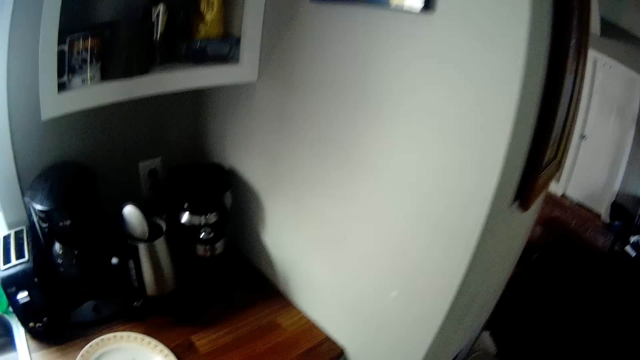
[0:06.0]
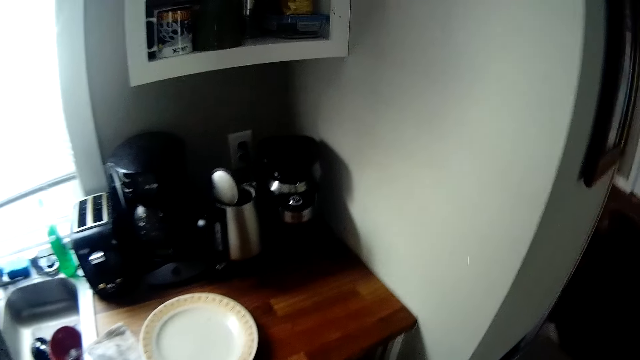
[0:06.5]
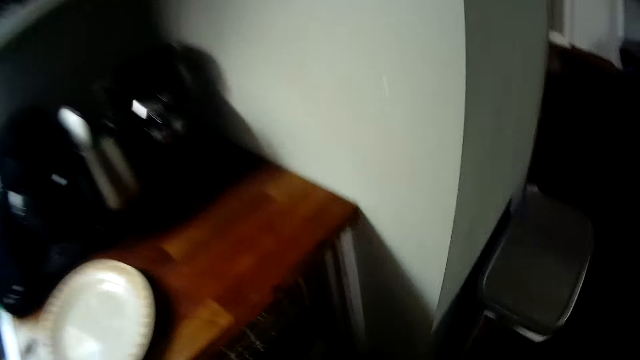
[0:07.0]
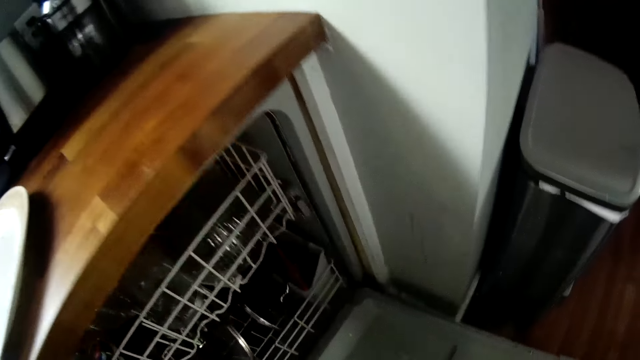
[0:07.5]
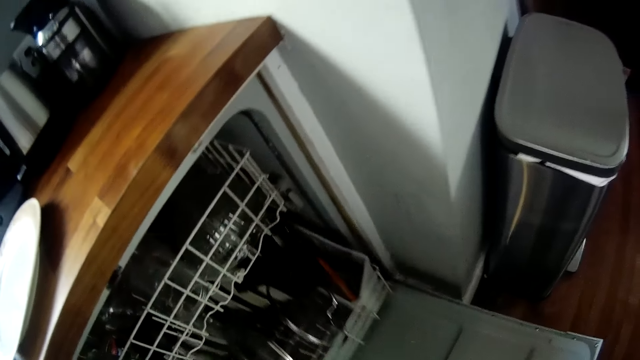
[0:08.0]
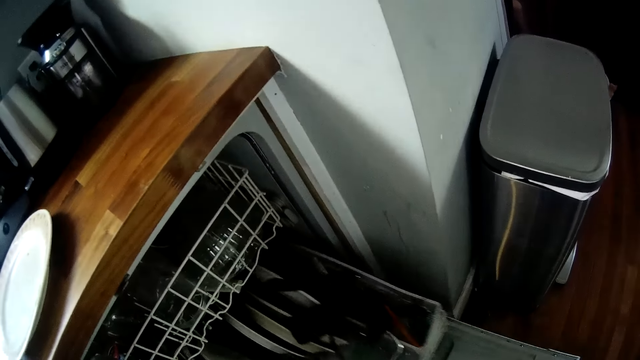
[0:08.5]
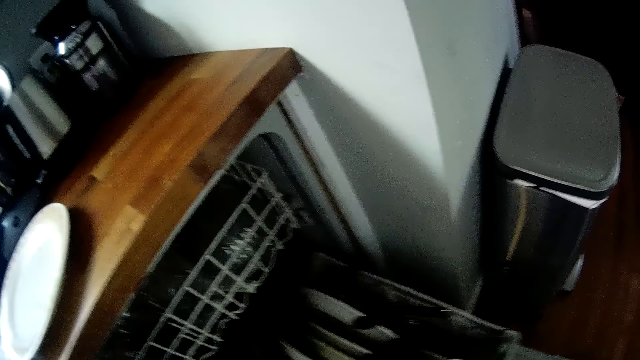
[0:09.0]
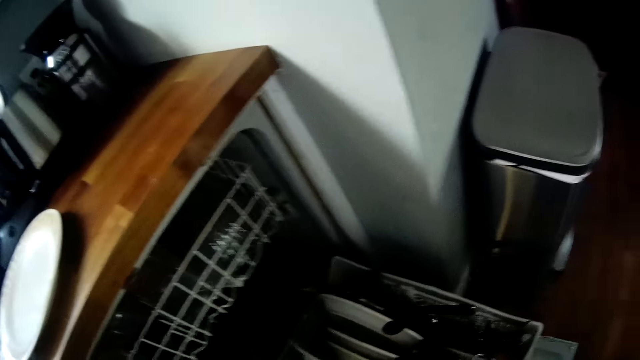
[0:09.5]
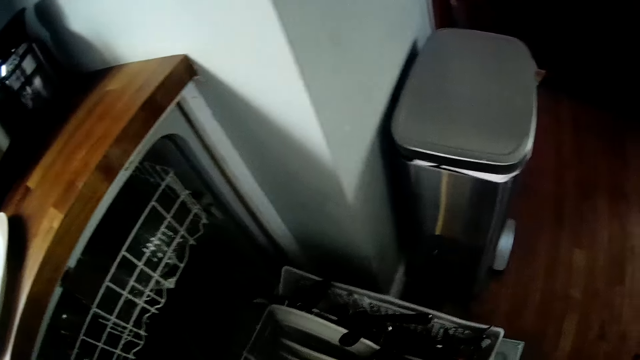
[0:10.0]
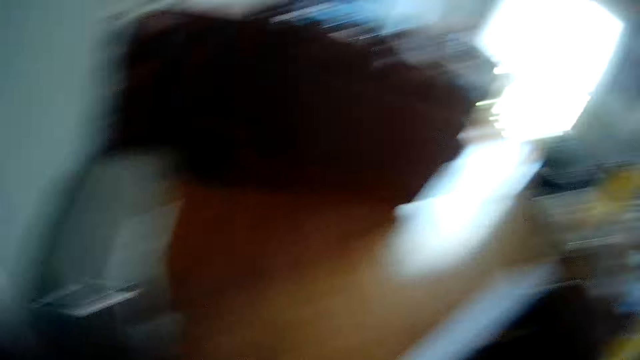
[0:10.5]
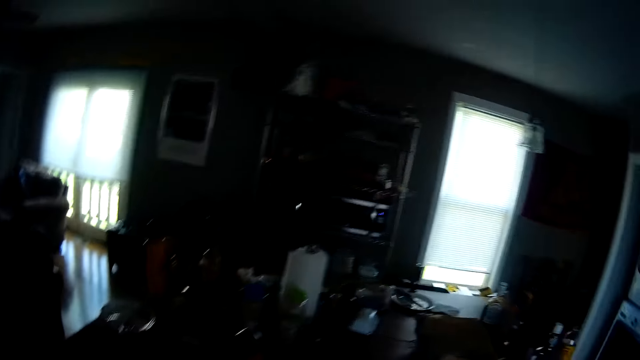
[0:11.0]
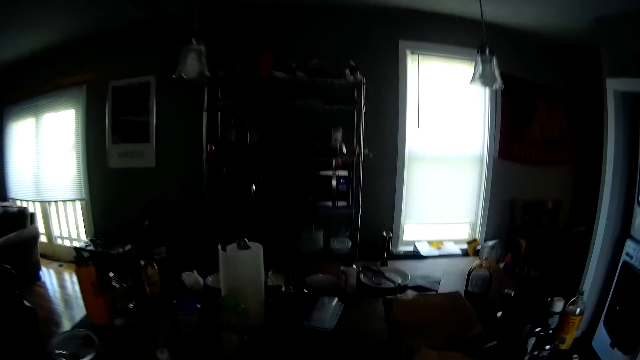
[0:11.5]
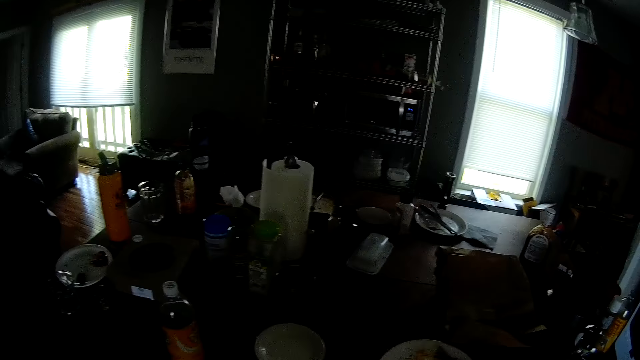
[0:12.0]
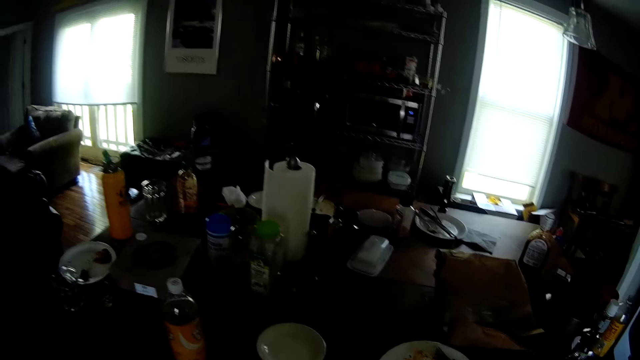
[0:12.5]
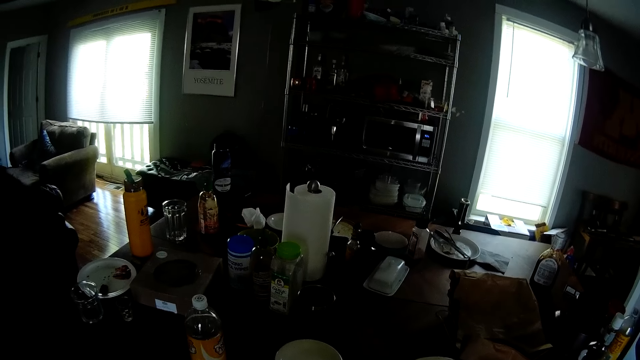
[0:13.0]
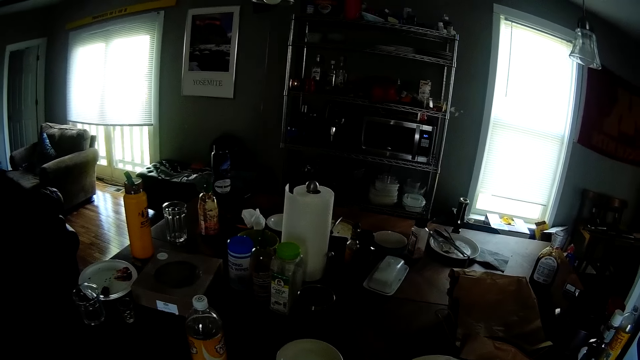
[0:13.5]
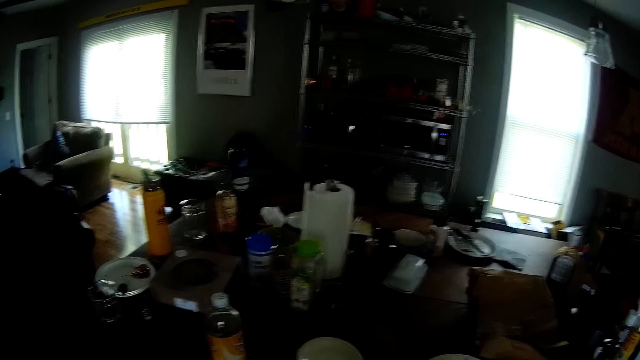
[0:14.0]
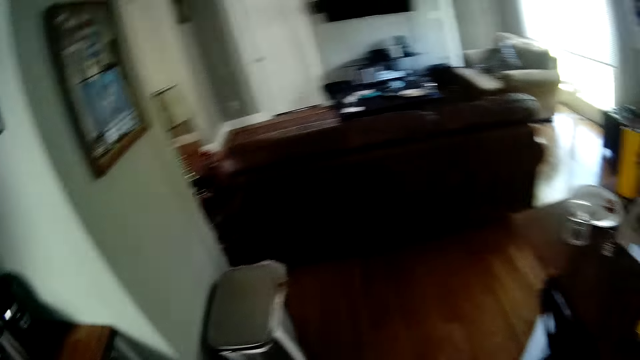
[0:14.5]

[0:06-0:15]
The camera wearer pulls out a tray or kitchen drawer in a cabinet with his left hand. He turns from the kitchen drawer.

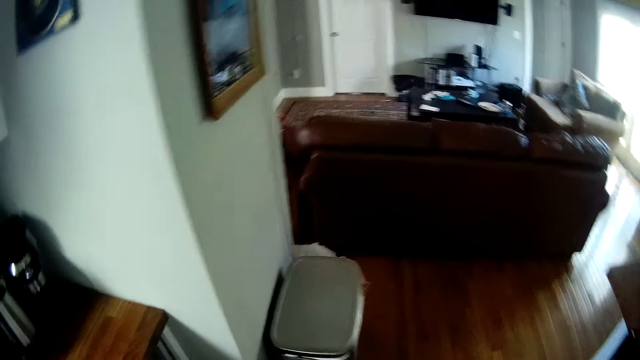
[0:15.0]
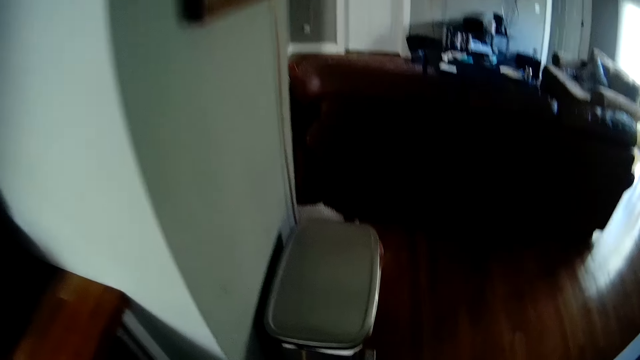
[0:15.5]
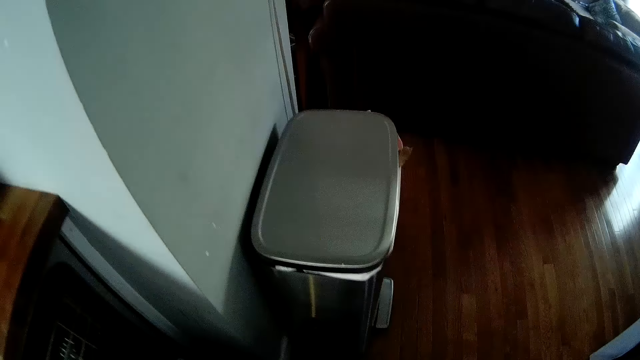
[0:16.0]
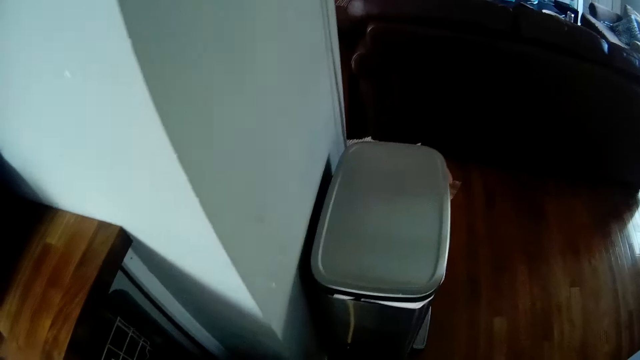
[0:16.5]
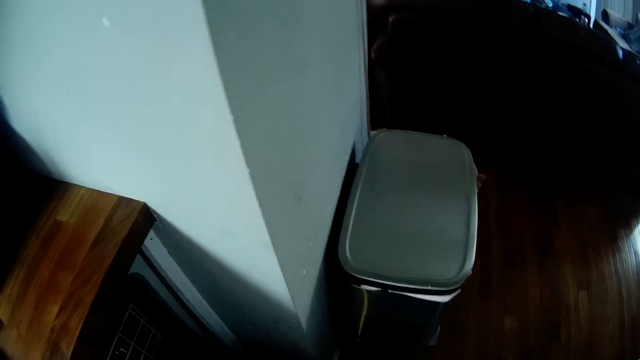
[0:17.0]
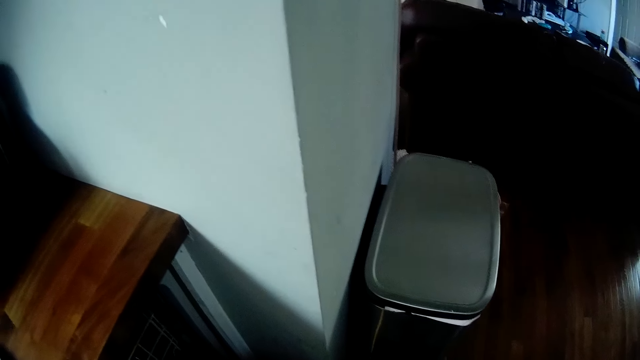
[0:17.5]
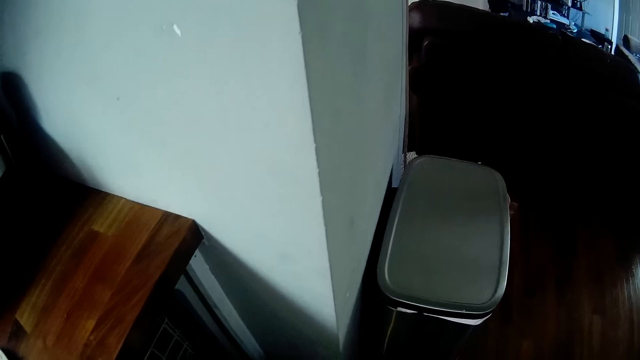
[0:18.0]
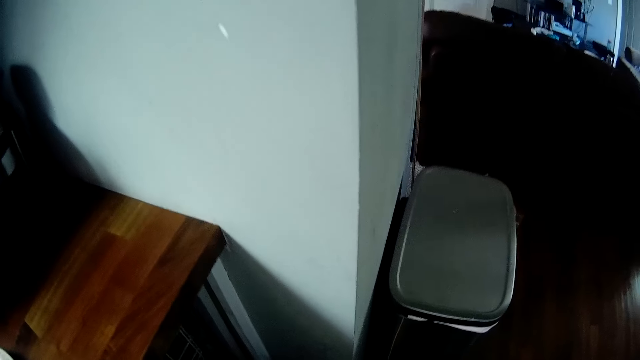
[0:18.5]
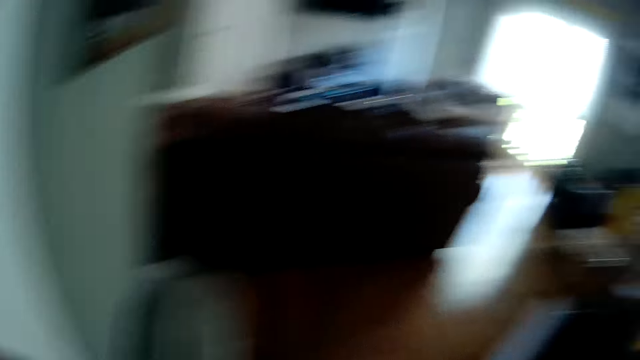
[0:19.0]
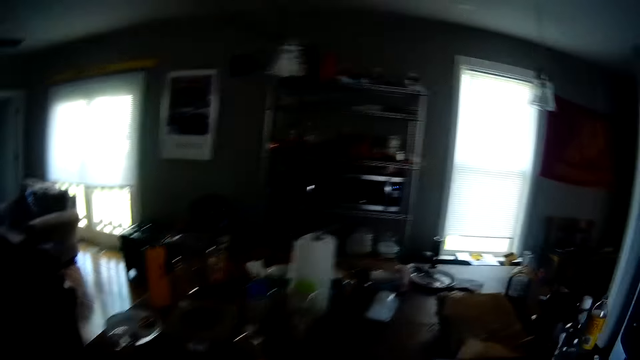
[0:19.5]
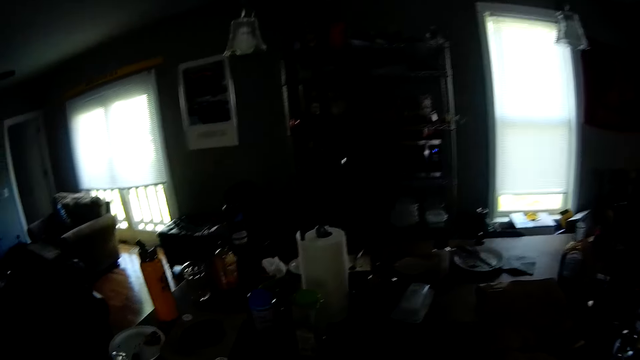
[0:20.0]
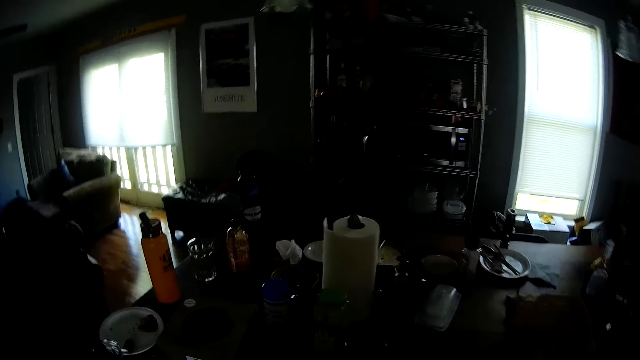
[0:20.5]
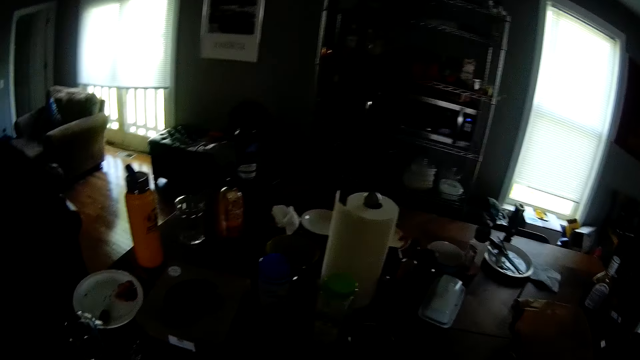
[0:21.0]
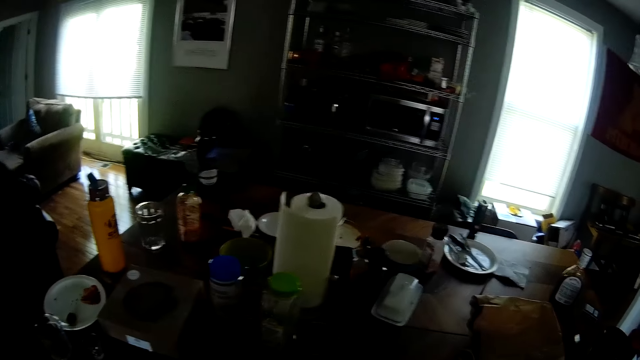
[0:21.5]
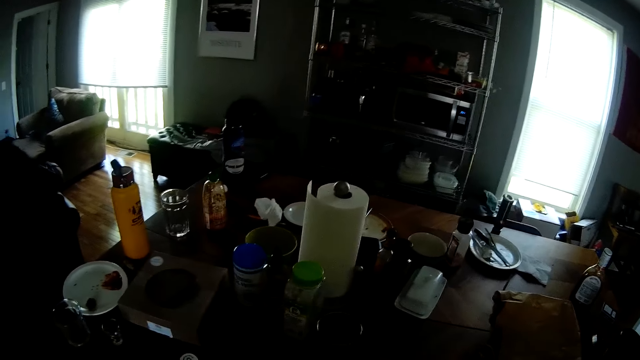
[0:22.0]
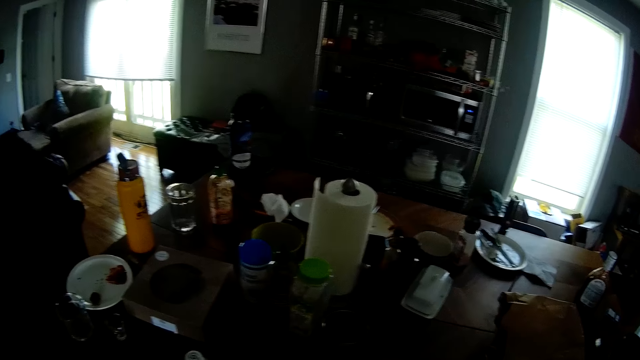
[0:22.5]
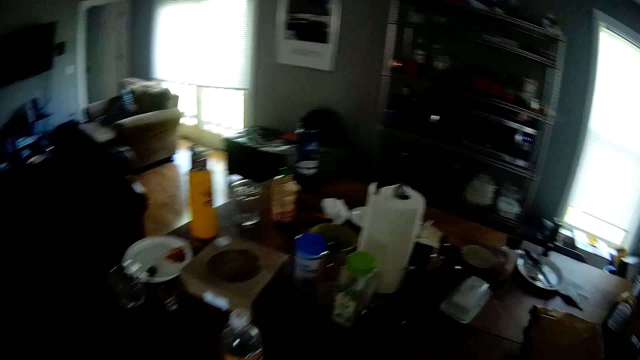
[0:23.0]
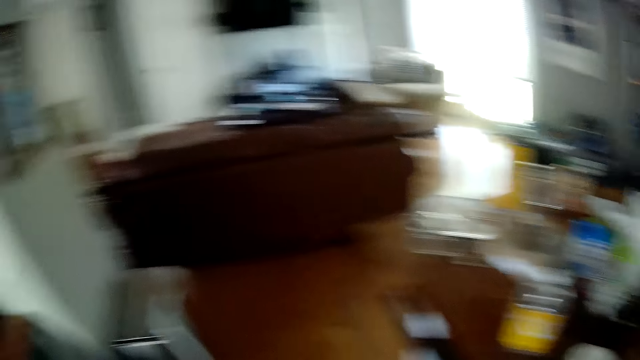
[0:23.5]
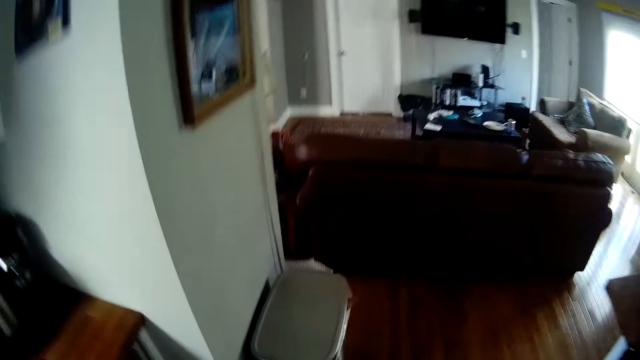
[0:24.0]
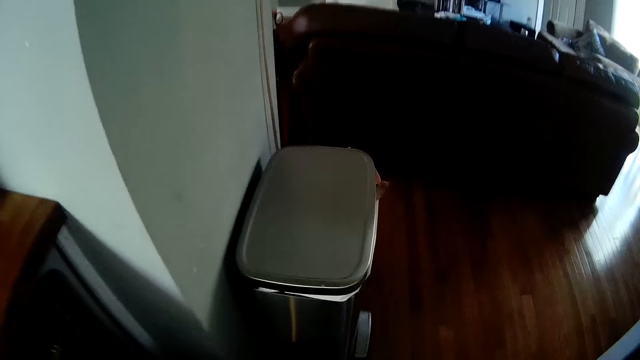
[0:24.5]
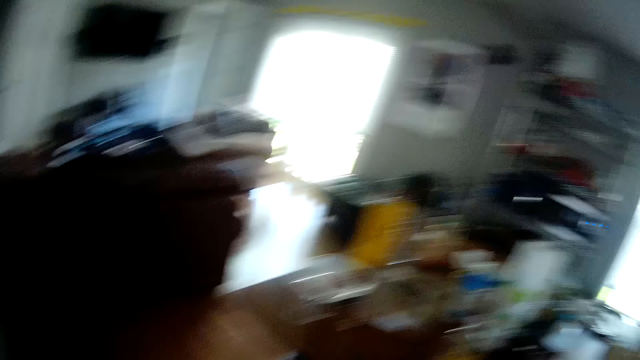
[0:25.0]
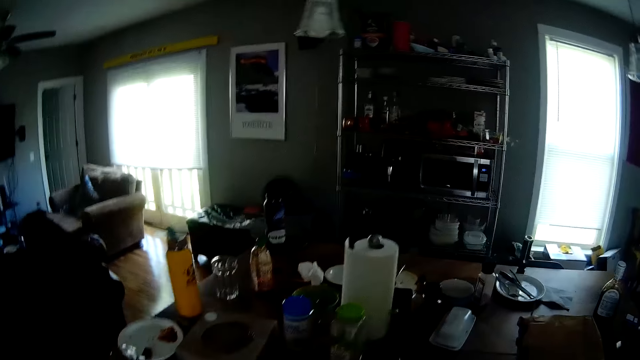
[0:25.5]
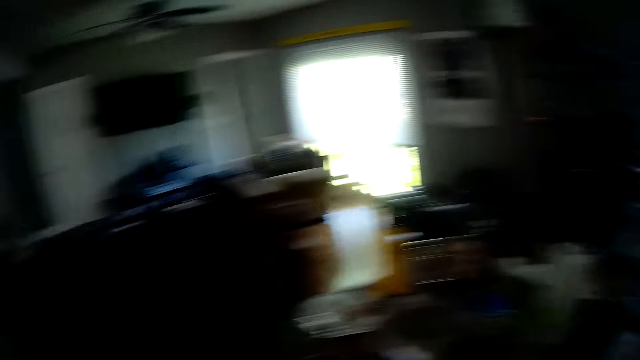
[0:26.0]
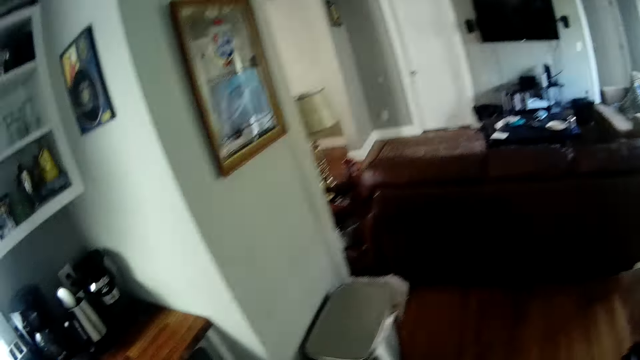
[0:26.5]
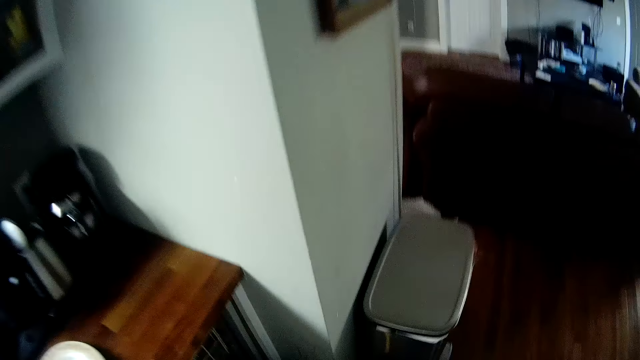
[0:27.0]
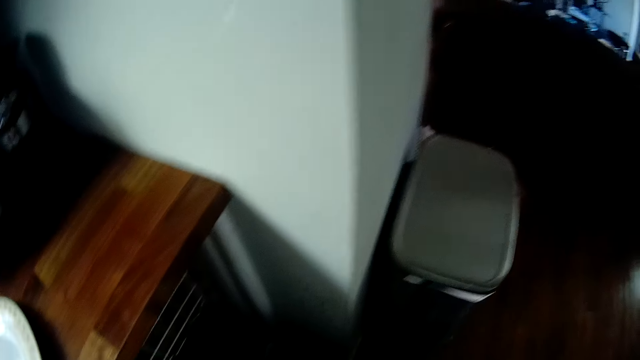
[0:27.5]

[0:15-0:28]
The camera wearer arranges the utensils drawer. They turn from the kitchen drawer. They pick utensils from the table and drop the utensils in the drawer.
